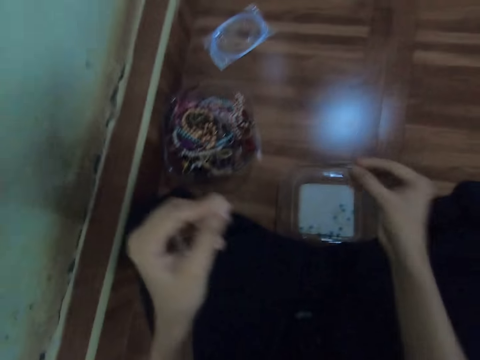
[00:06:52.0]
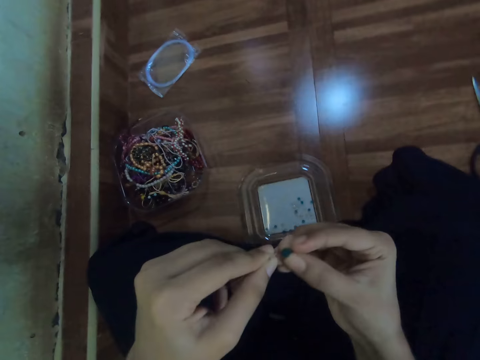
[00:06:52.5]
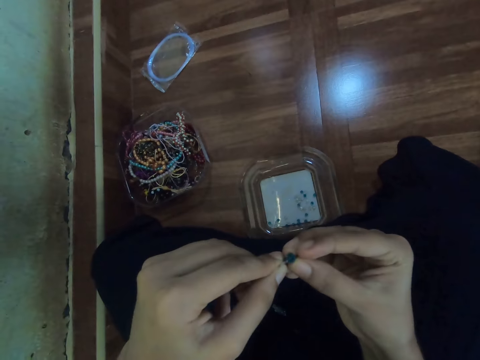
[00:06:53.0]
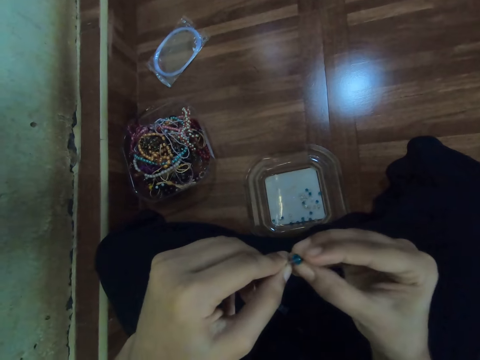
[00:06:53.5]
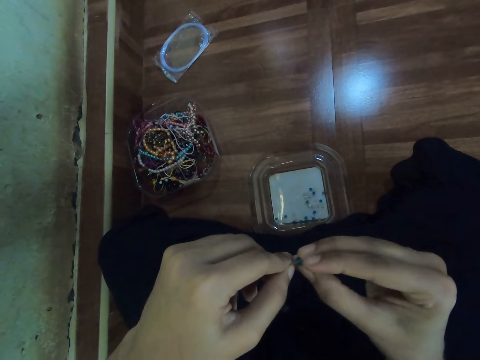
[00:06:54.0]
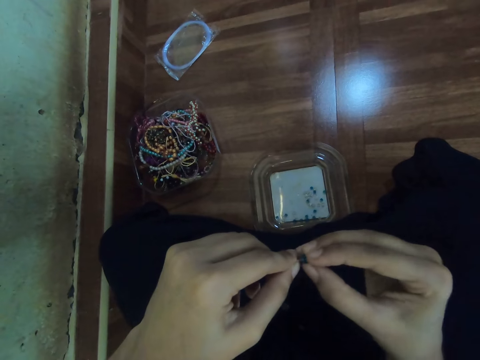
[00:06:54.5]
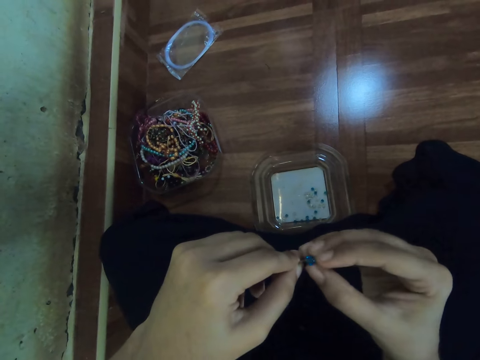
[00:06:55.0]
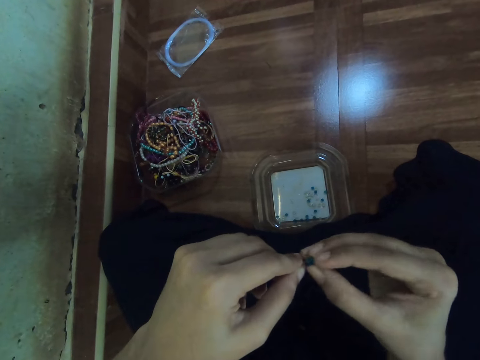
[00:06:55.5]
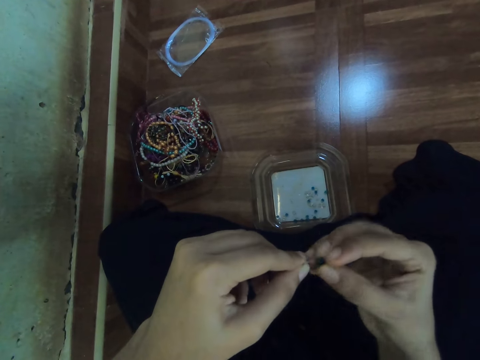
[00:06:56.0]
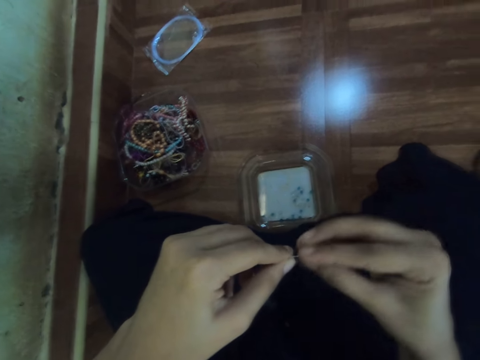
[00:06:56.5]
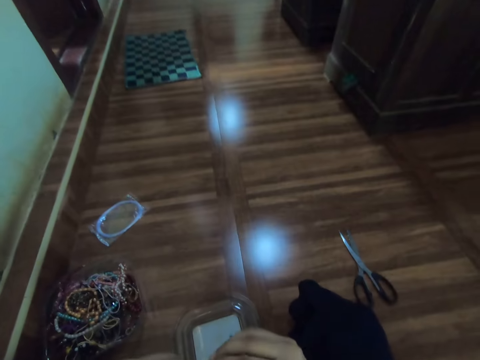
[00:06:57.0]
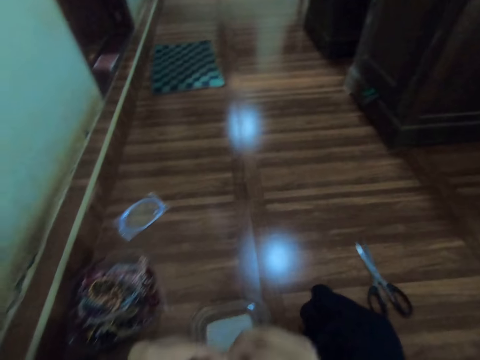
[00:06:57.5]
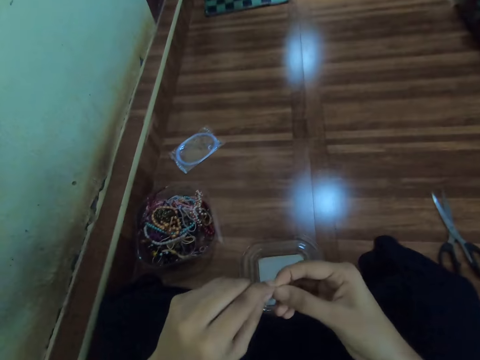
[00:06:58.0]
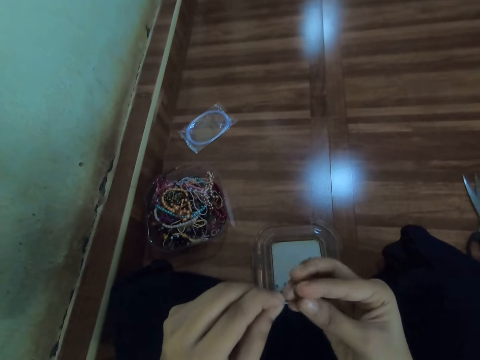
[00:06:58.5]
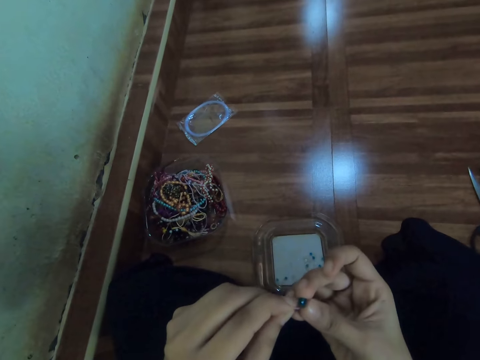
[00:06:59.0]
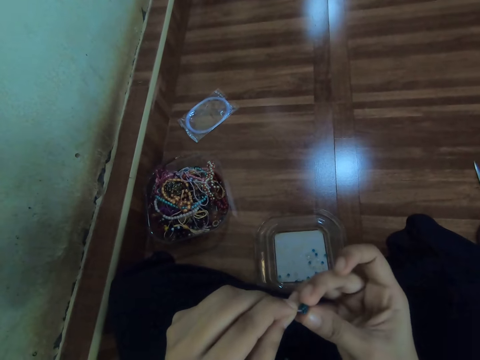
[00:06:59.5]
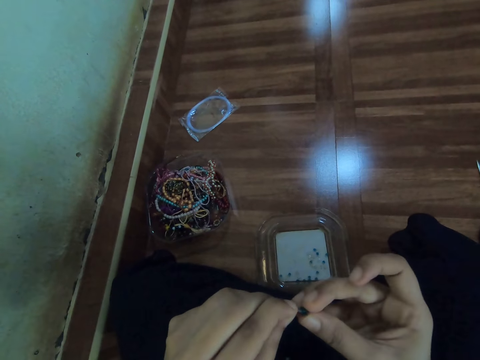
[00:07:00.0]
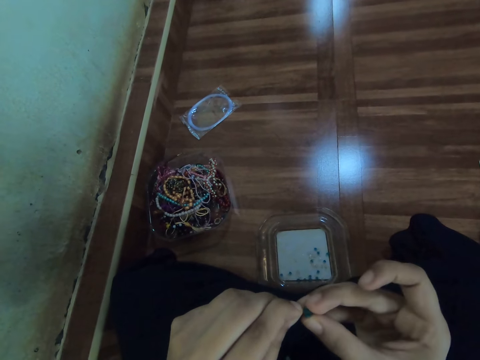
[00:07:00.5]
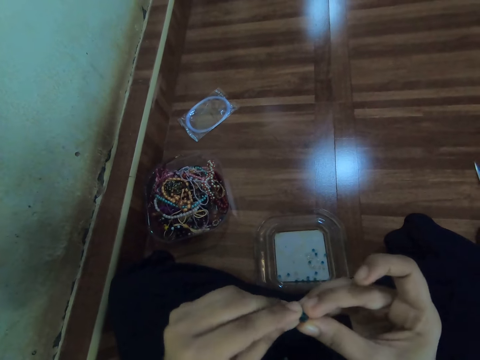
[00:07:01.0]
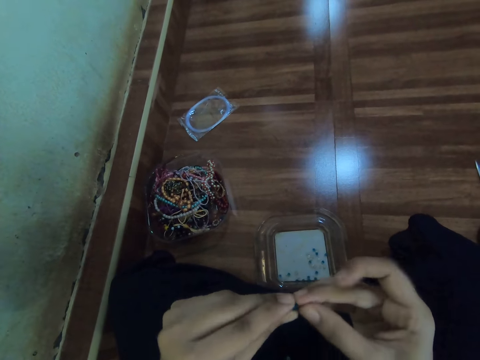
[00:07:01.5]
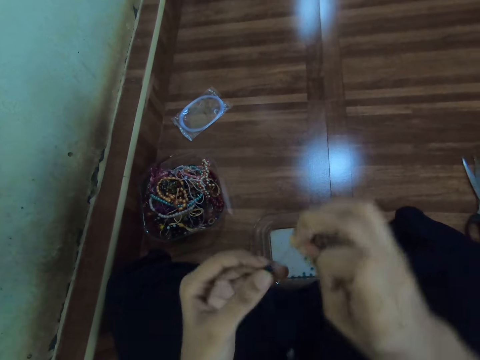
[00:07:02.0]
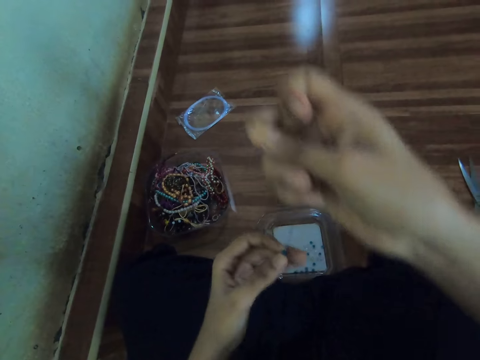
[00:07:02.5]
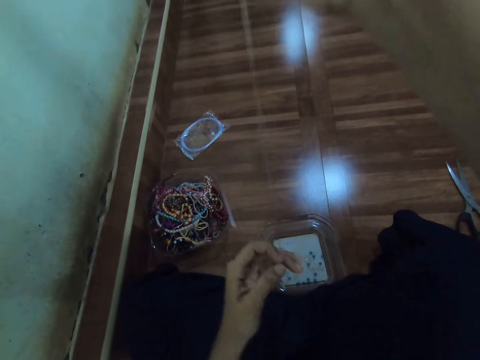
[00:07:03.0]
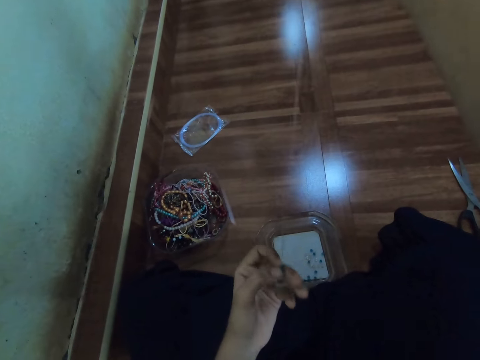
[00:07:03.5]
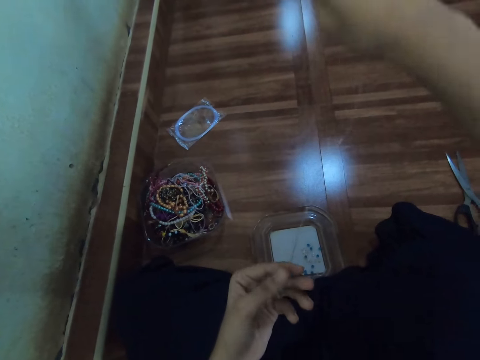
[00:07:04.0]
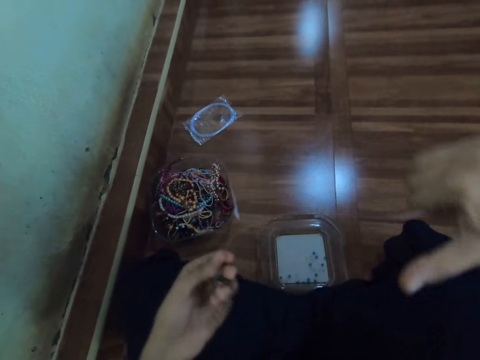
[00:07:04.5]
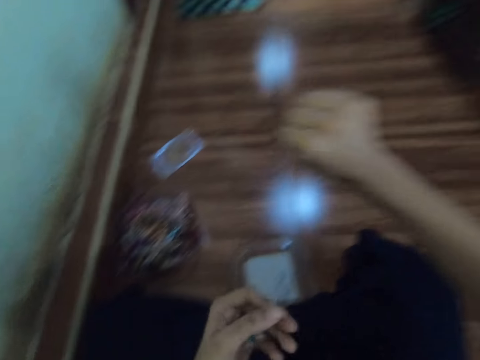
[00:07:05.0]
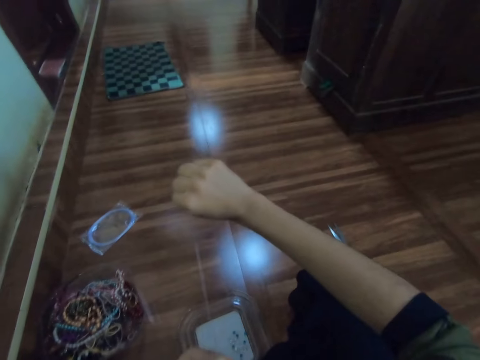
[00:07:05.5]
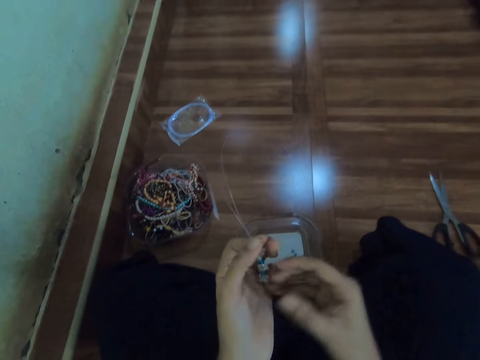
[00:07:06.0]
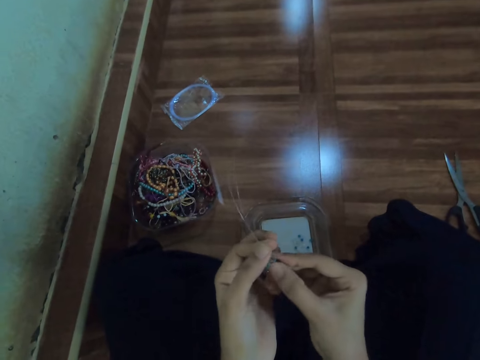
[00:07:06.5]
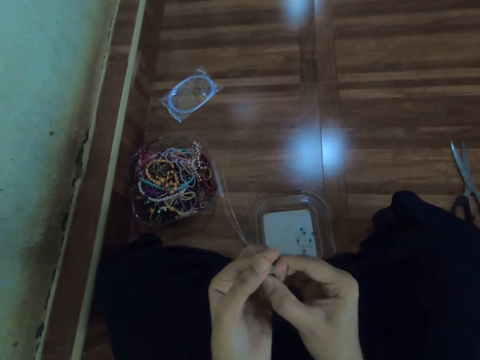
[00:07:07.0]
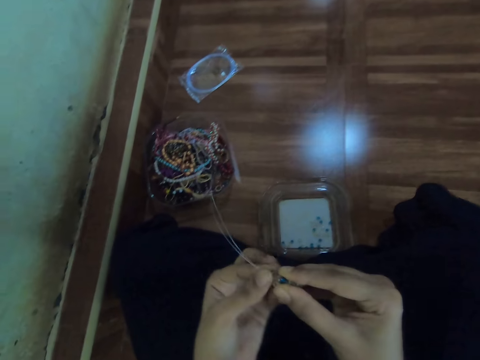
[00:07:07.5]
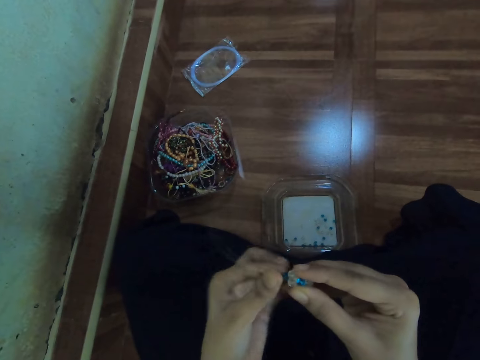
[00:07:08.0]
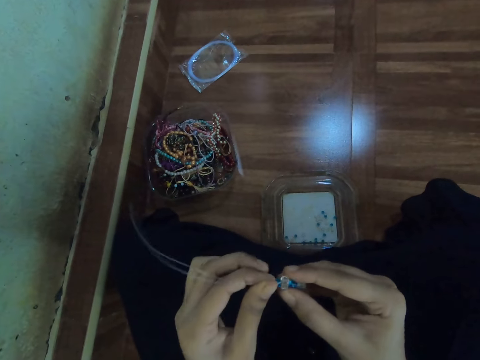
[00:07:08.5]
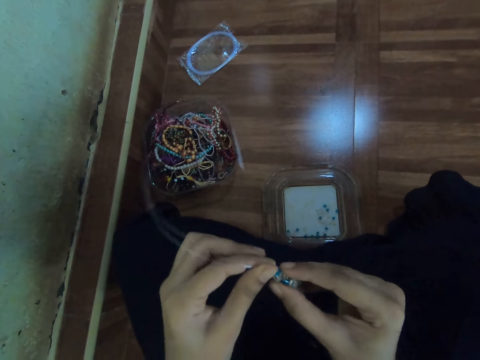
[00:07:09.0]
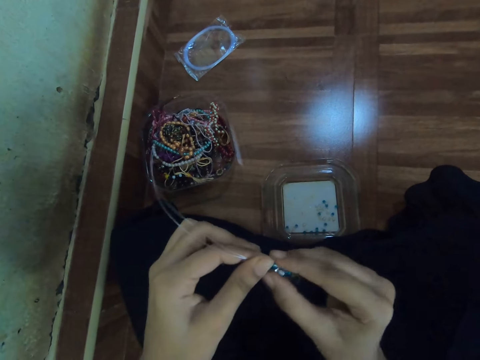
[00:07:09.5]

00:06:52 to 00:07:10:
The camera wearer picks a bead from the container with her right hand. She places the bead on the cord. She looks around the corridor. She inserts the bead in the fish line or cord with both hands. She stretches the cord. She holds the bead in the fish line with her left hand and pulls the fish line with her right hand. She adjusts the bead in the fish line with both hands. She sorts the beads on the cord.

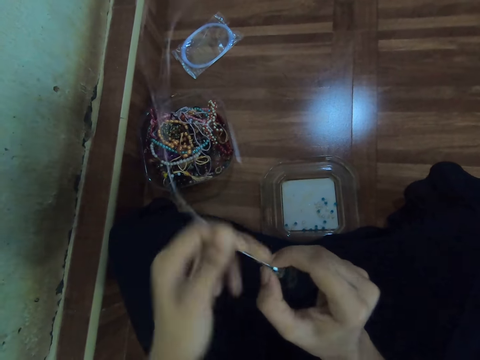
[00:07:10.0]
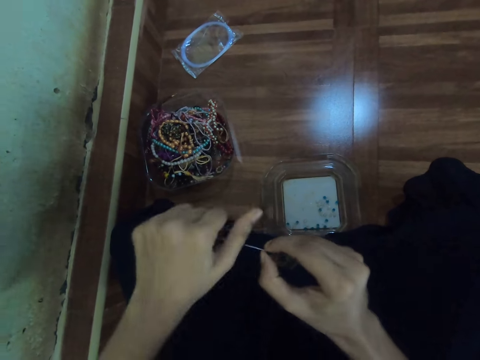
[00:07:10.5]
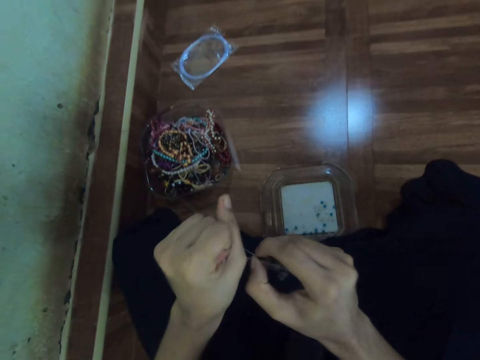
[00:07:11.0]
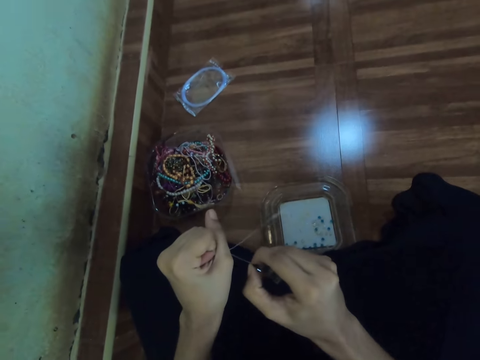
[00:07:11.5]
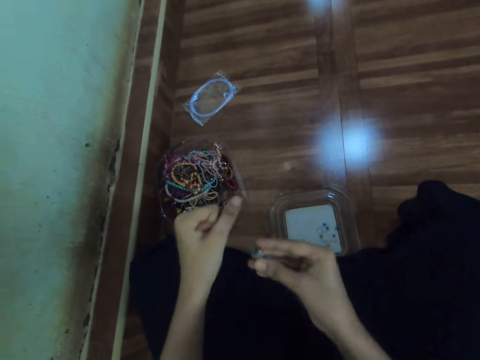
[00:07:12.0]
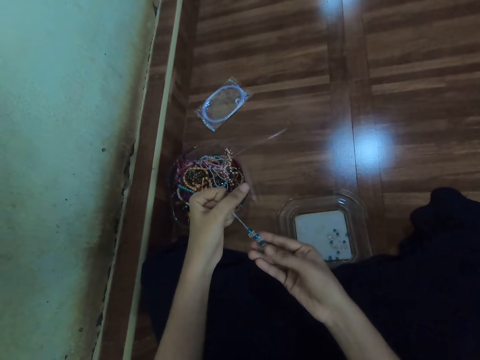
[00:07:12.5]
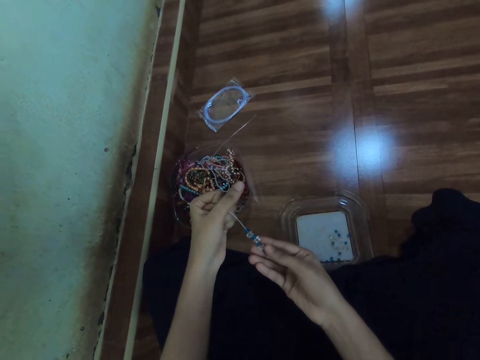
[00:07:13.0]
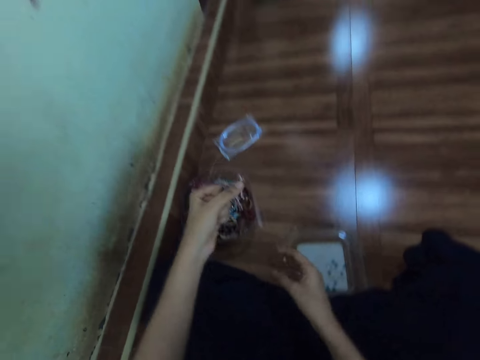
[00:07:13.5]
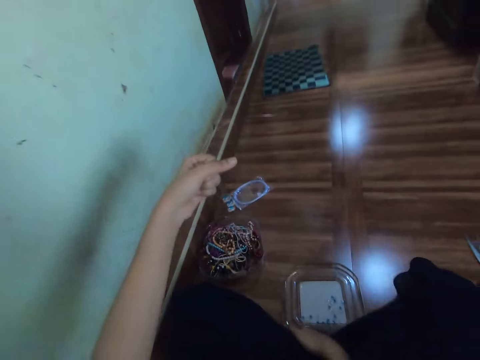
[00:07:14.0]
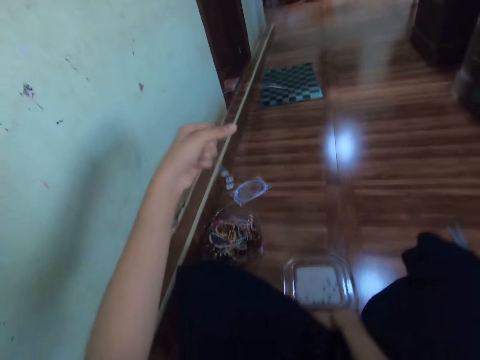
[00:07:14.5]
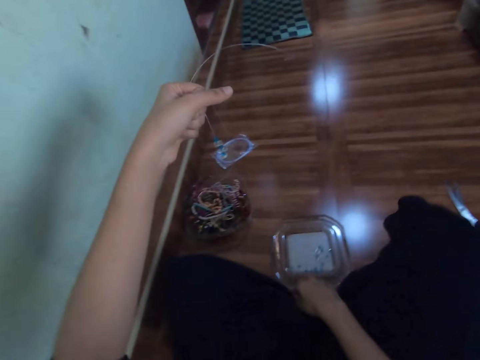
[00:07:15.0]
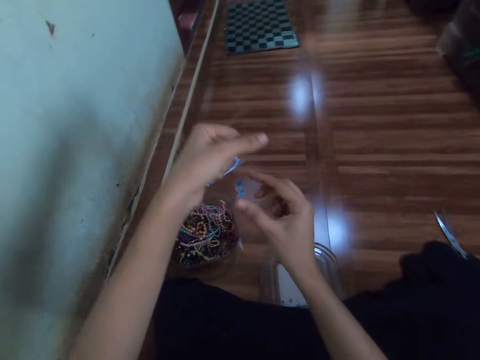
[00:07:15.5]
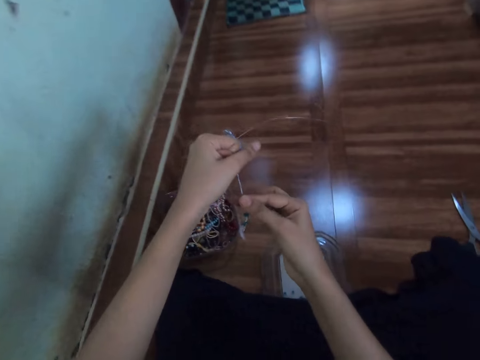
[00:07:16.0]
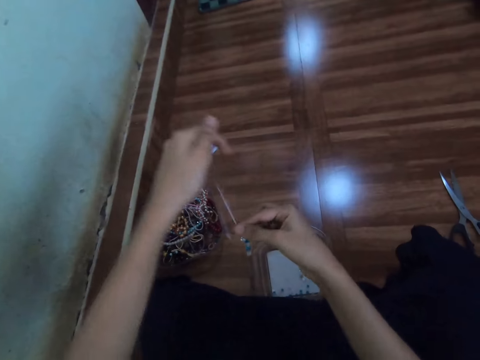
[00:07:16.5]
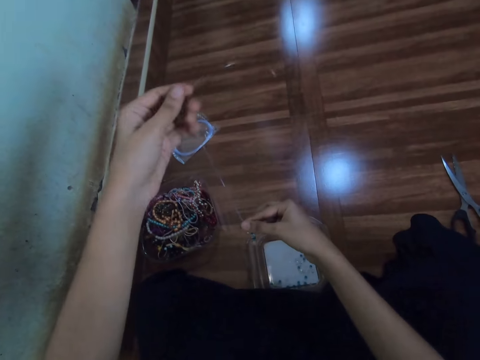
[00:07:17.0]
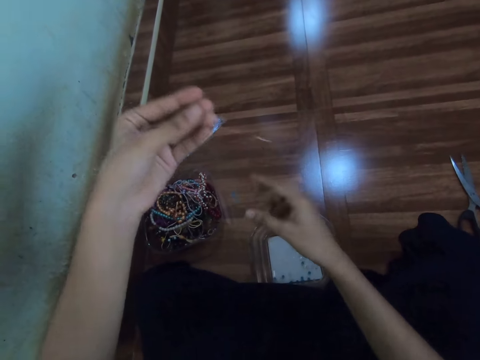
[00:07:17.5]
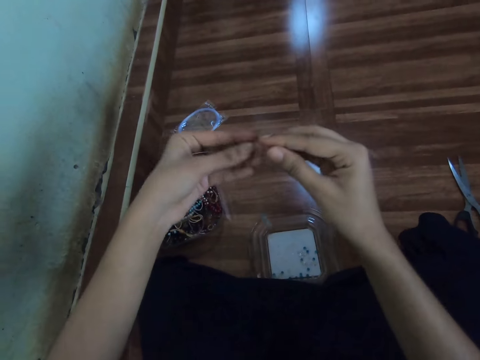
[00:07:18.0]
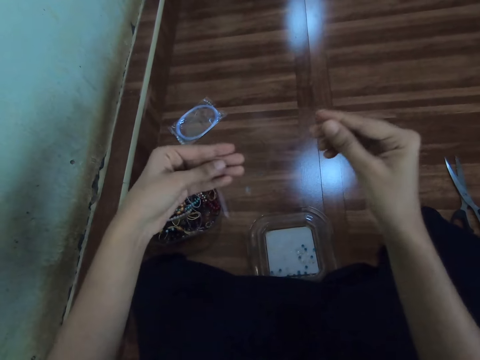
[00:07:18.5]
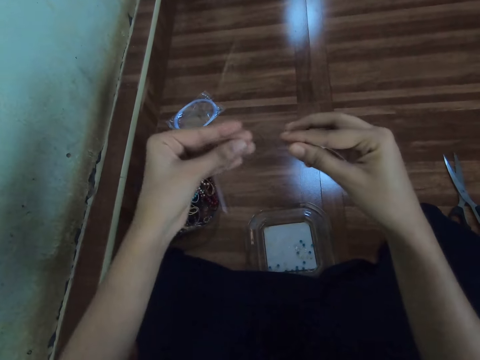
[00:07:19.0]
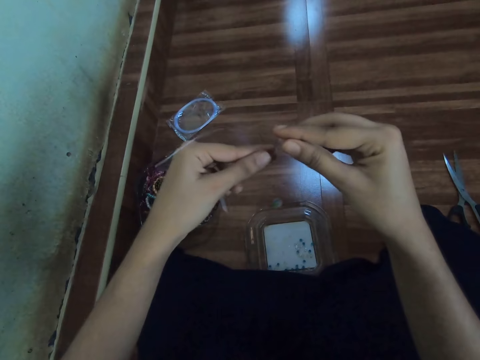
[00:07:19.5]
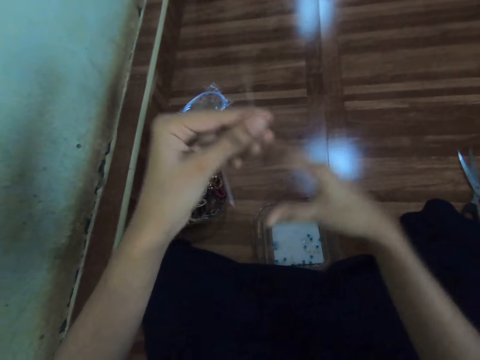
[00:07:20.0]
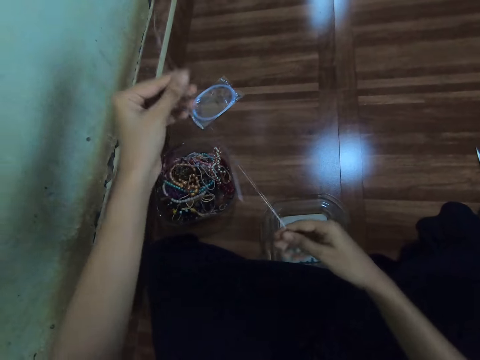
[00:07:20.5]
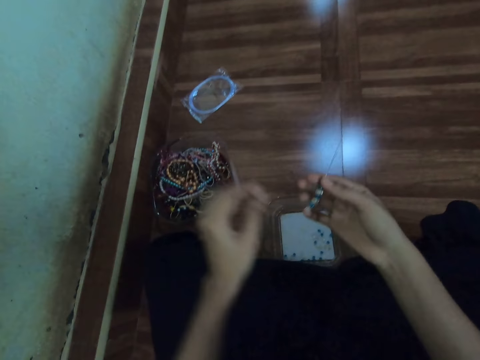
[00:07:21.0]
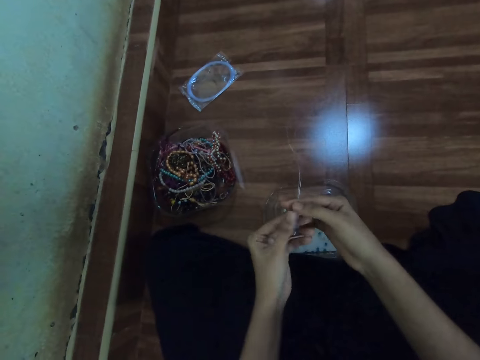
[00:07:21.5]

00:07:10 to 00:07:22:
The camera wearer pulls the fish line or cord with her left hand. She stretches the cord. She holds the fish line with her left hand. She looks at the cord. She holds the fish line with both hands. She sorts the beads on the cord. She aligns the cord.
